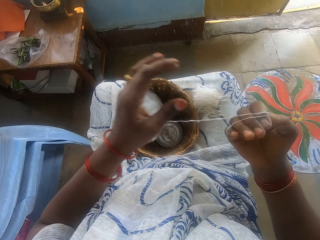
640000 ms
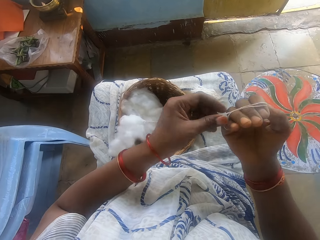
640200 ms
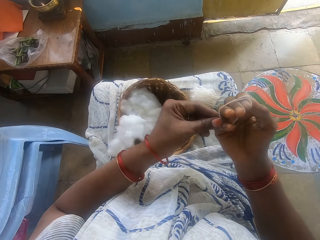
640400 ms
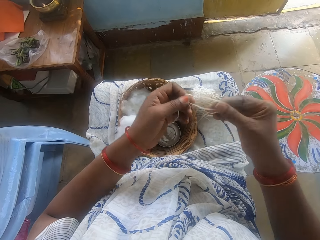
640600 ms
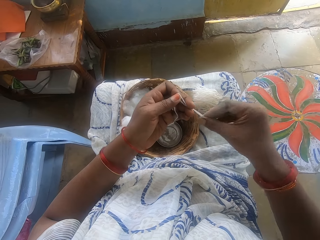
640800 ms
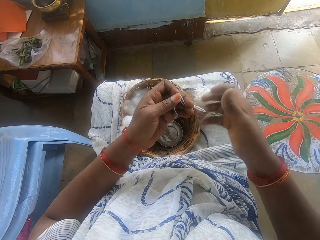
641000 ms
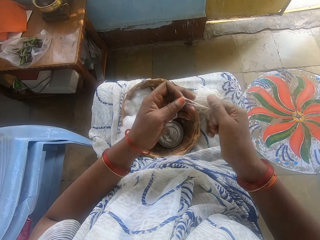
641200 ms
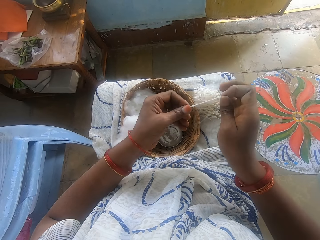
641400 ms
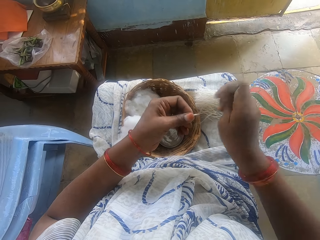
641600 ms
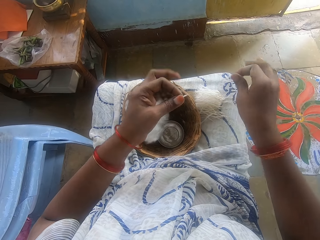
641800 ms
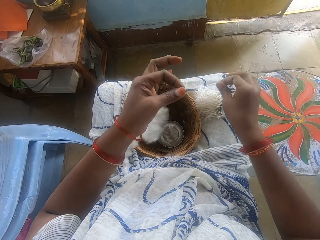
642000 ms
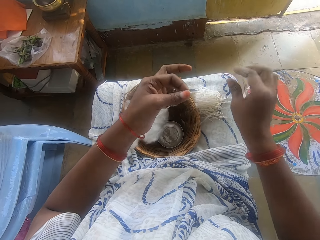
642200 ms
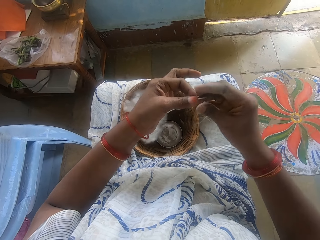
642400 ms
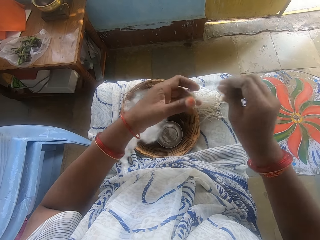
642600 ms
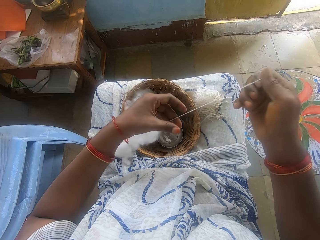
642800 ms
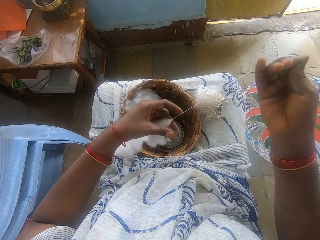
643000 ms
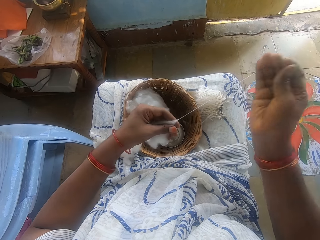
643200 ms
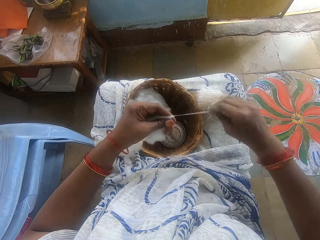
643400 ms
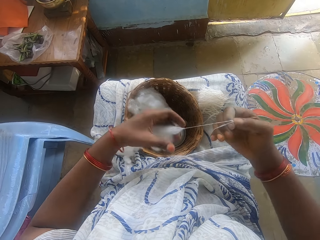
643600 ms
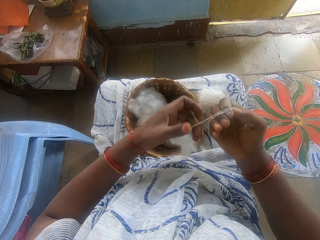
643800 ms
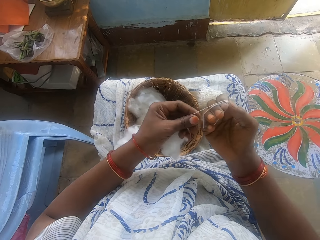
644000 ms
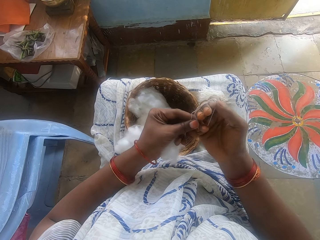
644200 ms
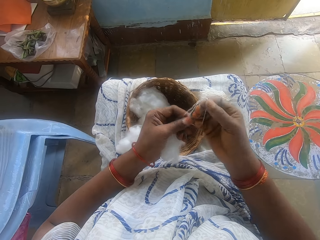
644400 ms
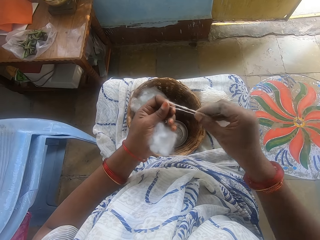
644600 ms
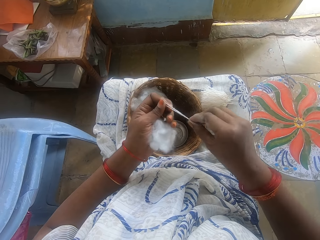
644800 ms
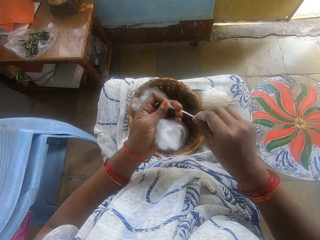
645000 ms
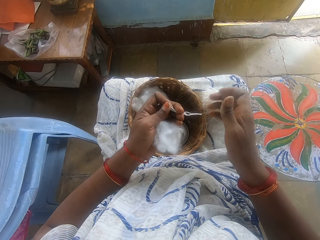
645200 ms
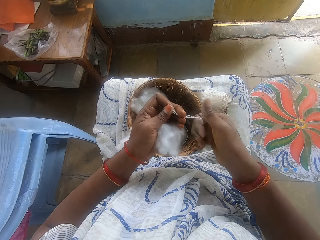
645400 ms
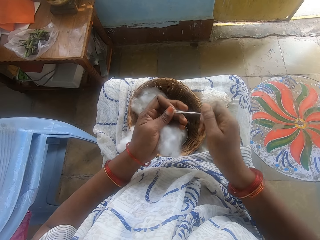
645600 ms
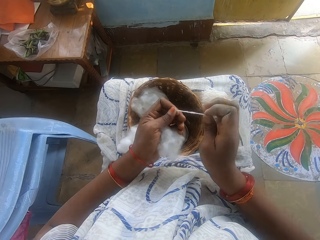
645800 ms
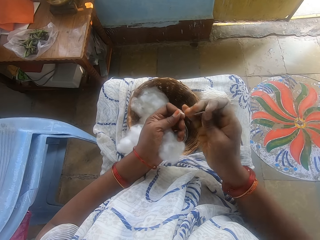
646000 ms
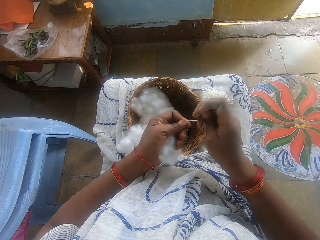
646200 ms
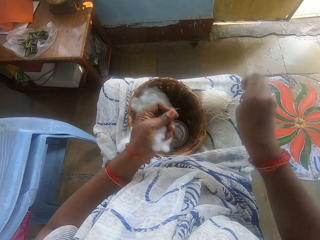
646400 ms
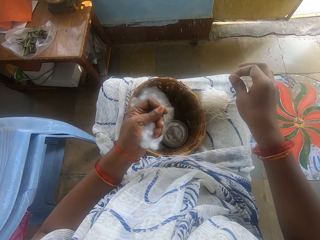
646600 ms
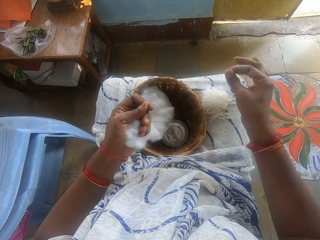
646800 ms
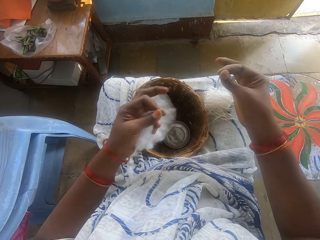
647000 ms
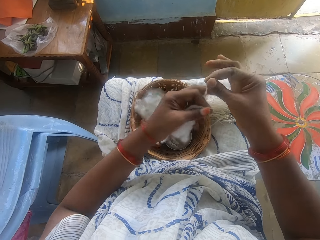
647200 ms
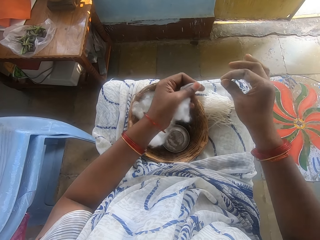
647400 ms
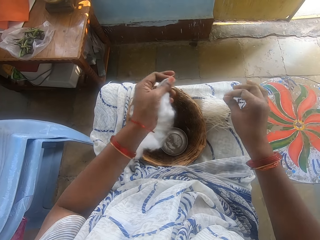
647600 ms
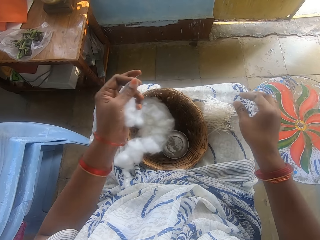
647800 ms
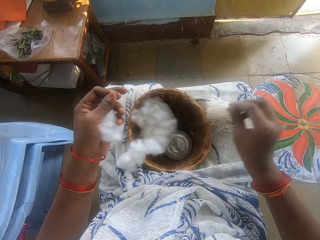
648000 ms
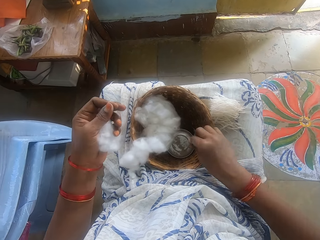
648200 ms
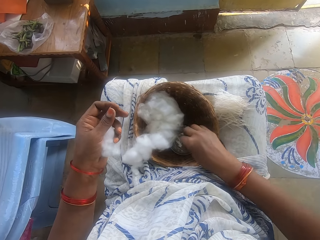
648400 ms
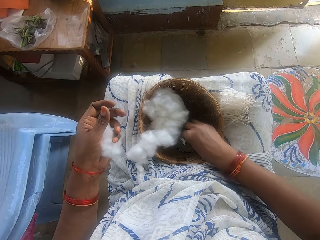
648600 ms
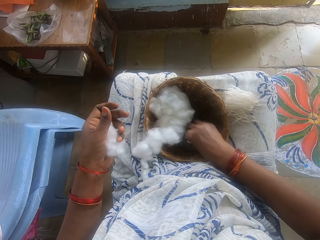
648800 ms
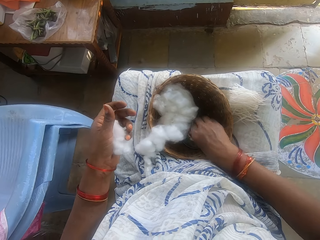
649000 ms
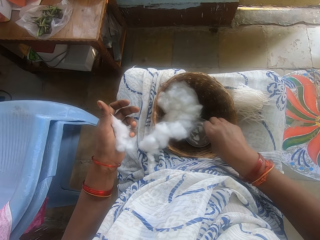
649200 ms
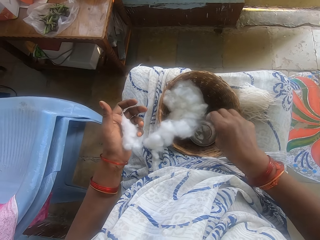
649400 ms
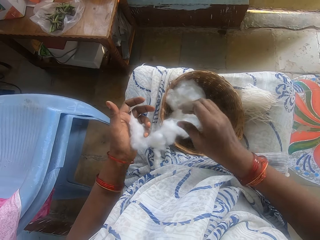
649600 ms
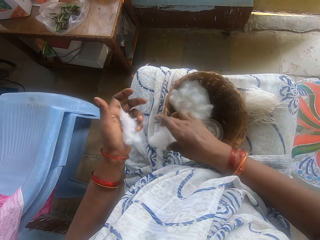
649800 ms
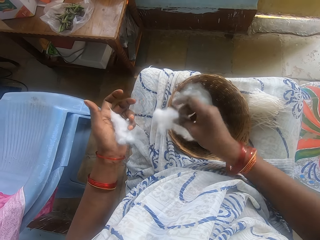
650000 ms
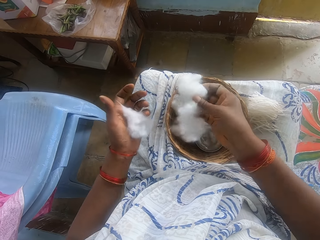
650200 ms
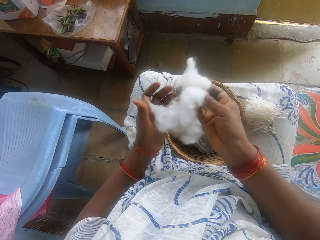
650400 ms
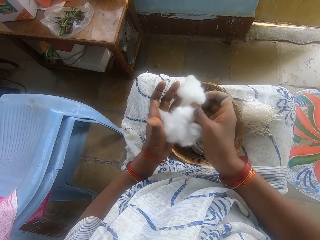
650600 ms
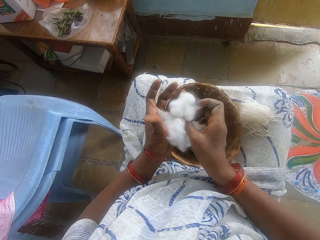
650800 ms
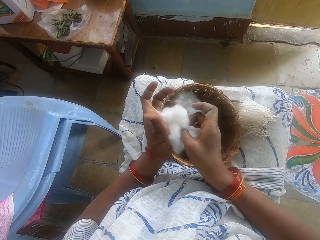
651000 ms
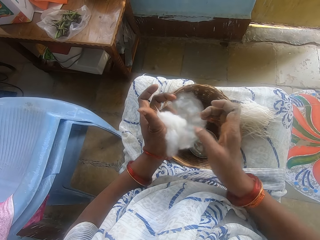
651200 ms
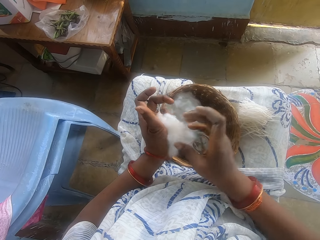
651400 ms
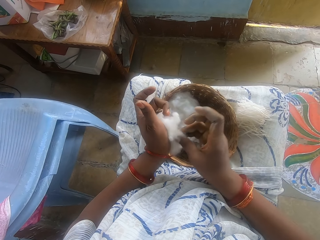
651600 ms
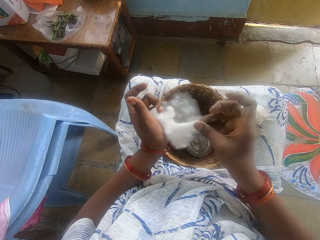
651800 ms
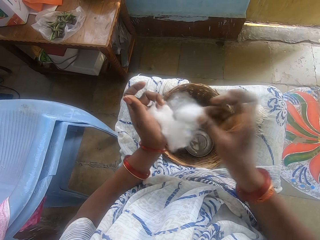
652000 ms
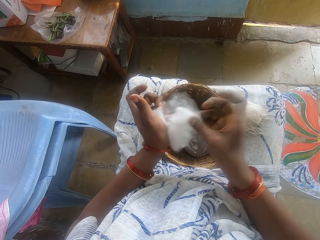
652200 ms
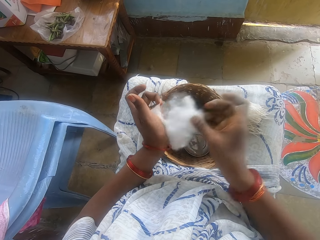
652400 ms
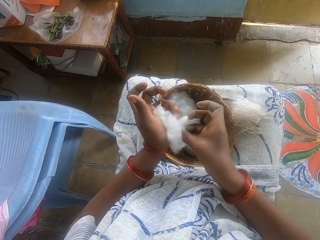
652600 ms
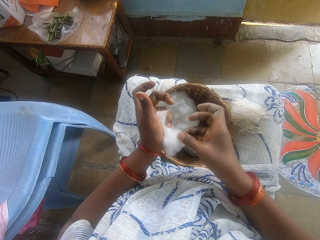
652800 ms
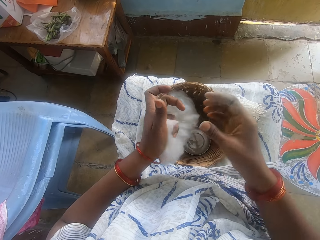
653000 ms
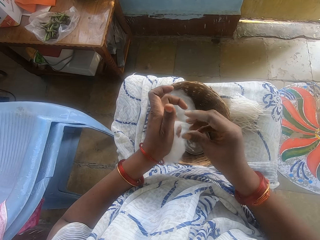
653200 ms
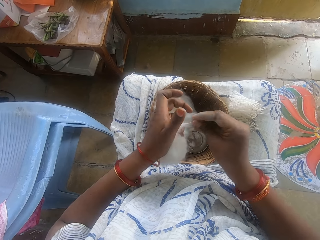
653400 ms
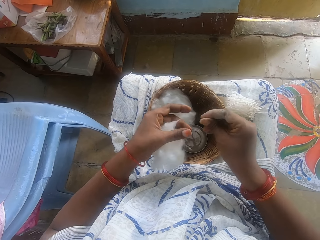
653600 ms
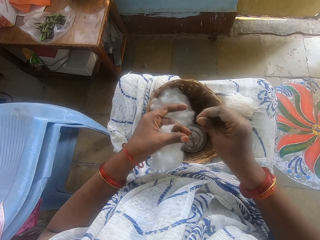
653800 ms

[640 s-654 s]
The camera wearer measures the cotton wool with her hand. She cuts the cotton wool with her hand. She drops the cotton wool on her lap. She spins the cotton. She measures the cotton wool with her hand. She cuts the cotton wool with her hand. She drops the cotton wool on her lap. She touches the small bowl with ash in the basket. She packs the cotton wool on her lap together in her hand. She picks the cotton.

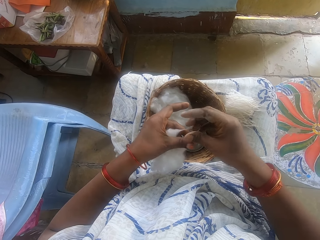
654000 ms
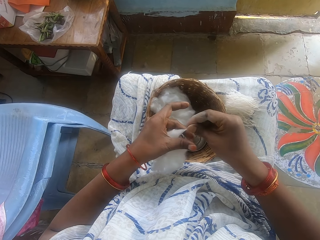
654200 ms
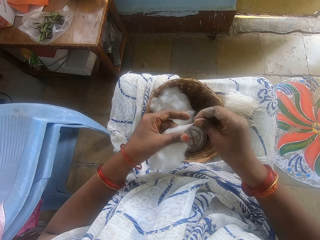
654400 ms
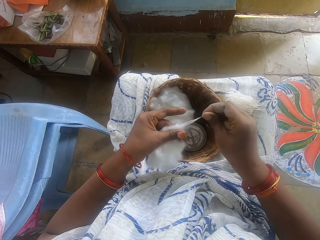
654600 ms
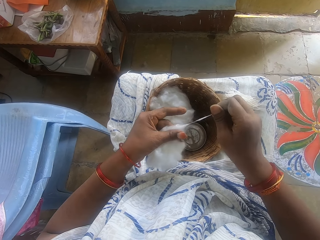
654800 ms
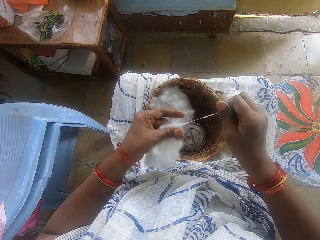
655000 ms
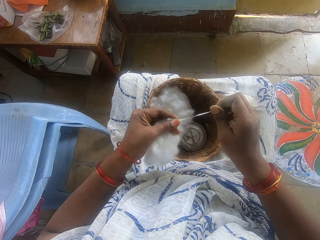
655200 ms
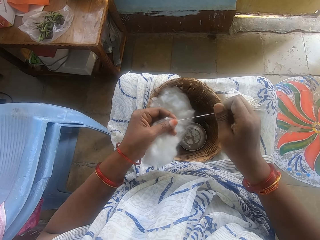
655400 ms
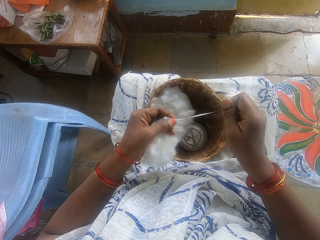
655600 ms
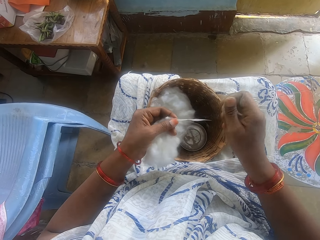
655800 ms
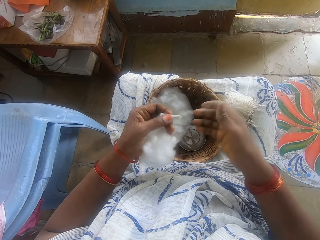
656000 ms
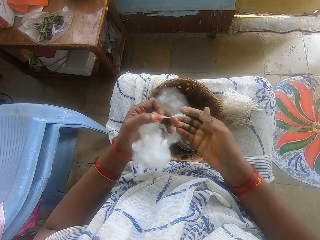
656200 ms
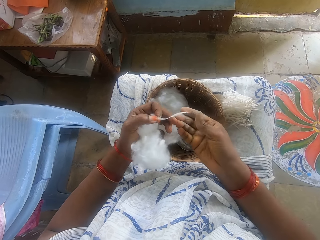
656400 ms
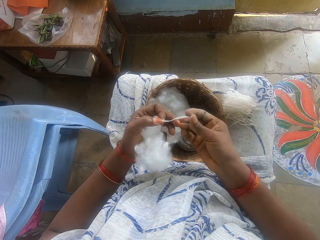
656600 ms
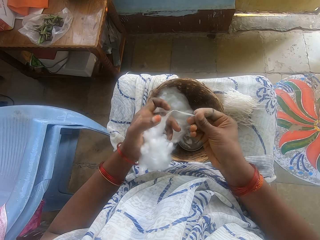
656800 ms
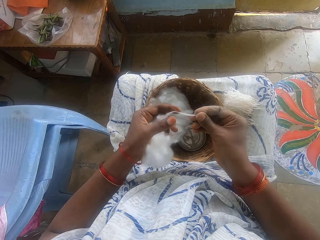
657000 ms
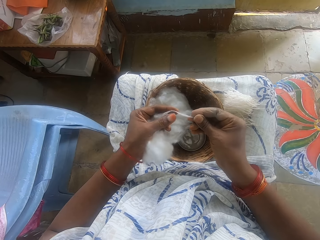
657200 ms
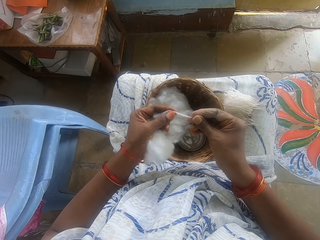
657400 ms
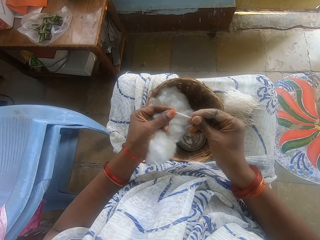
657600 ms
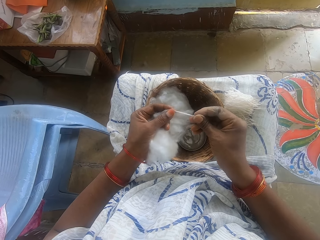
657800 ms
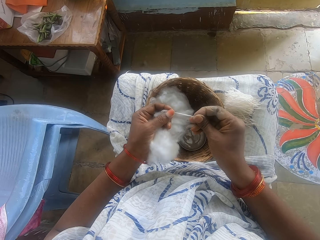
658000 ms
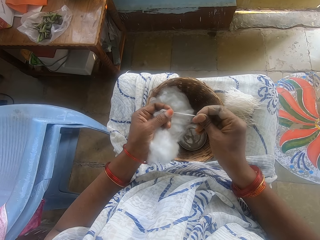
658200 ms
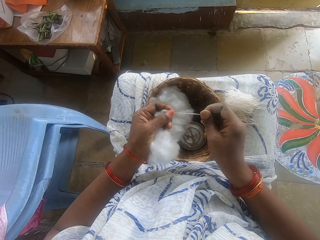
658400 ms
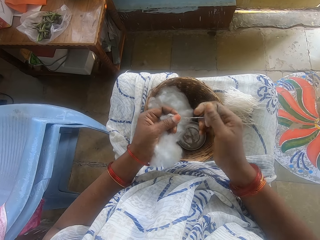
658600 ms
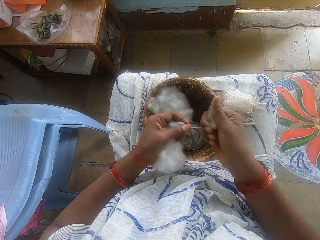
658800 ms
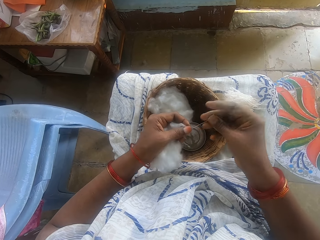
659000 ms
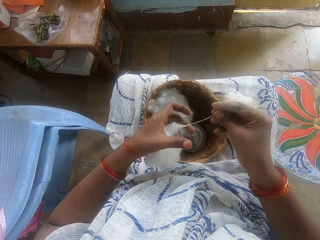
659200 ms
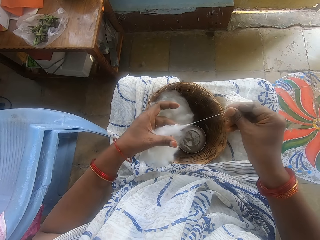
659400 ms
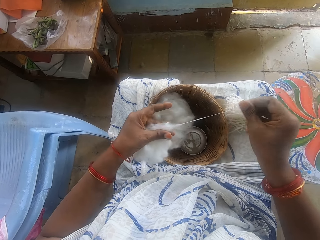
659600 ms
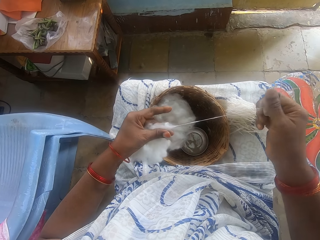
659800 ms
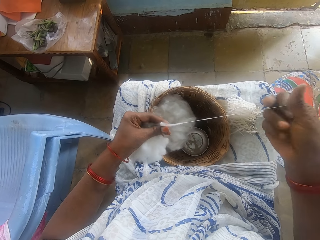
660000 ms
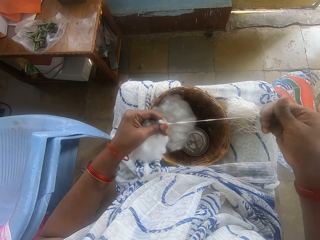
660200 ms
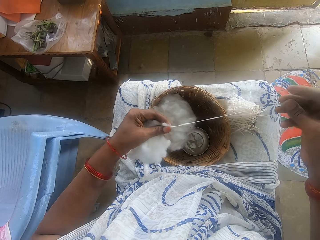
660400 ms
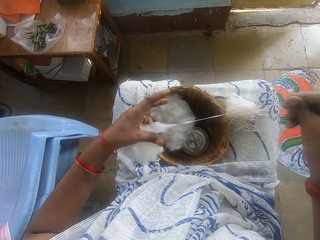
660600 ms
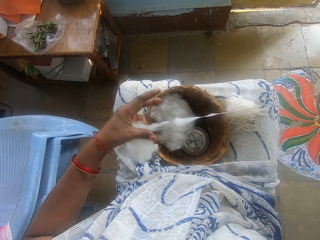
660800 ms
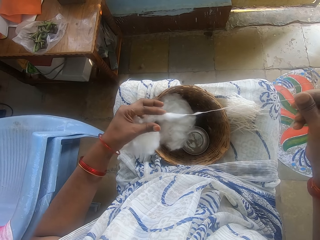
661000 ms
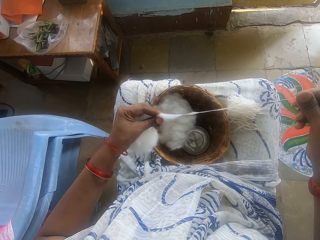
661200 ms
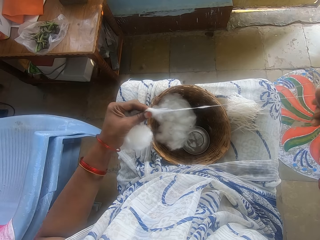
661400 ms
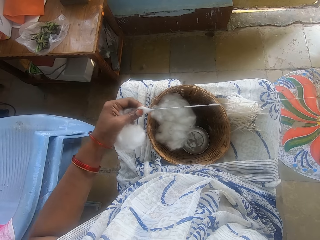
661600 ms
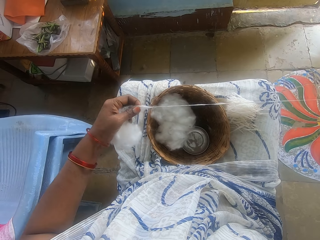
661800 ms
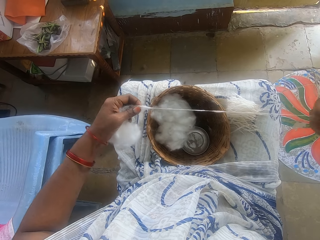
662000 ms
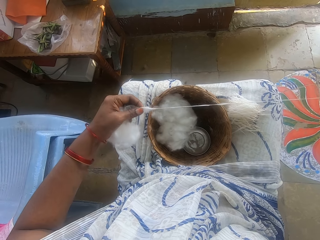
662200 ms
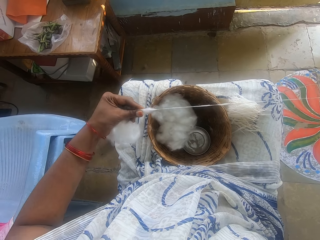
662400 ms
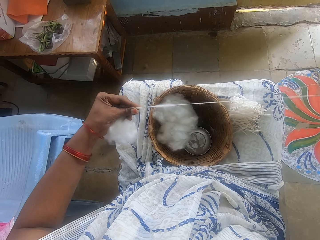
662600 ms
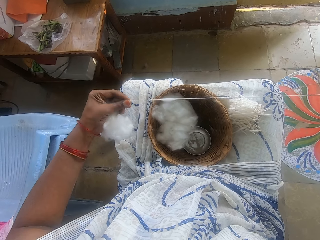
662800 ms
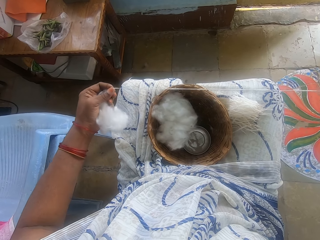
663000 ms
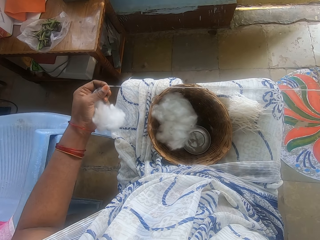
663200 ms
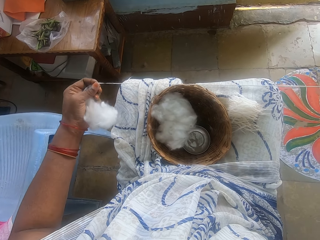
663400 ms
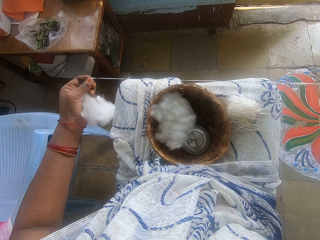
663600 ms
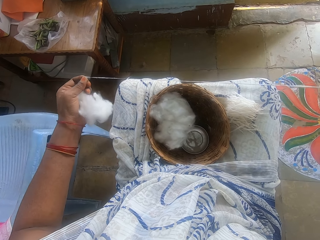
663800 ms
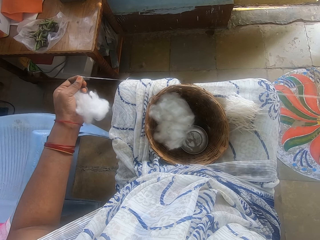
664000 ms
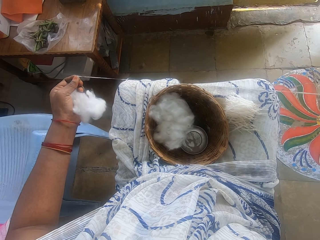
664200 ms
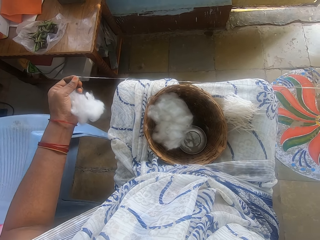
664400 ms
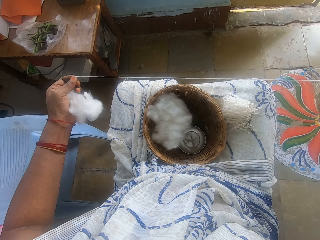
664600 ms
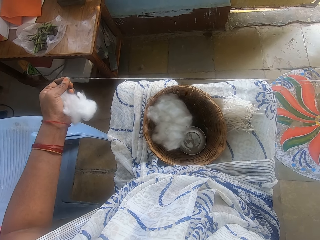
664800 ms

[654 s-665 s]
The camera wearer threads the cotton wool with her hand. She spins the cotton.
